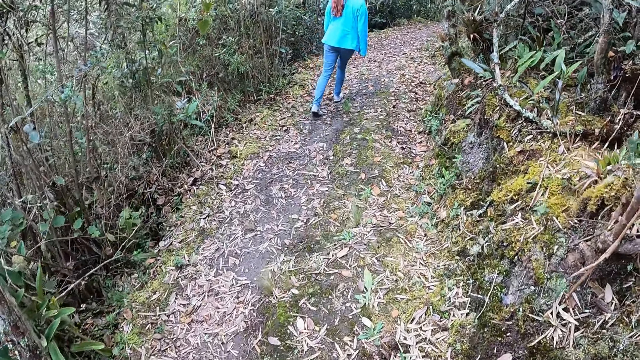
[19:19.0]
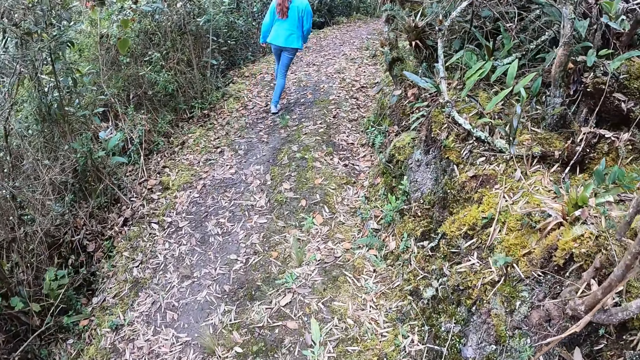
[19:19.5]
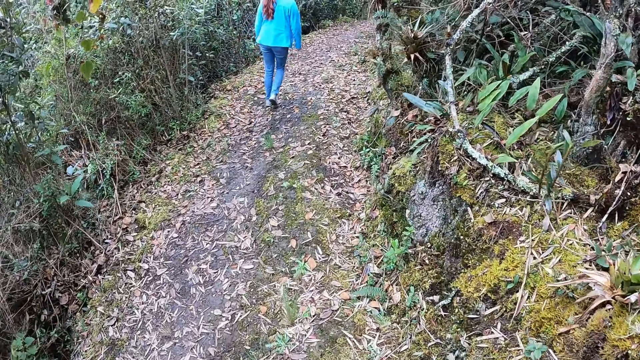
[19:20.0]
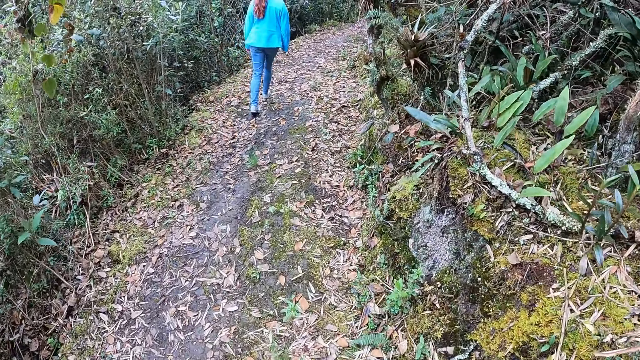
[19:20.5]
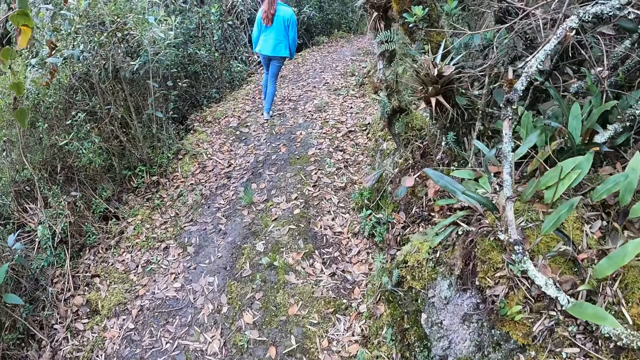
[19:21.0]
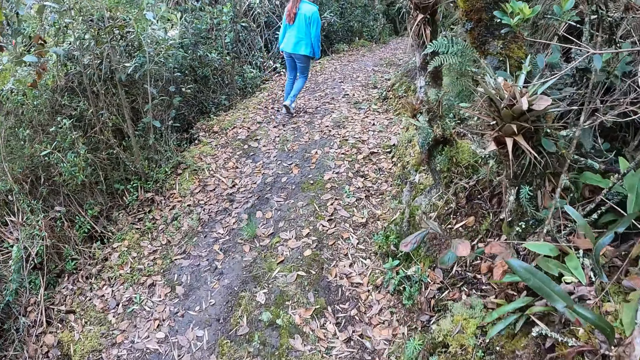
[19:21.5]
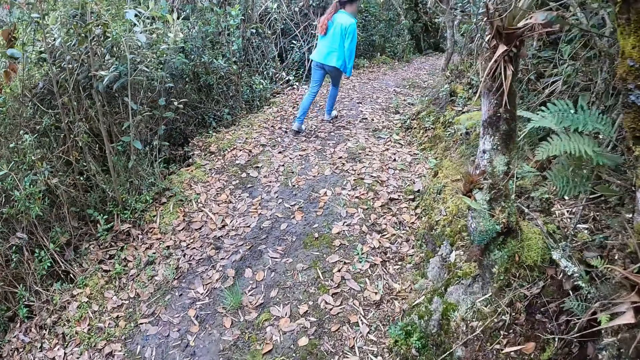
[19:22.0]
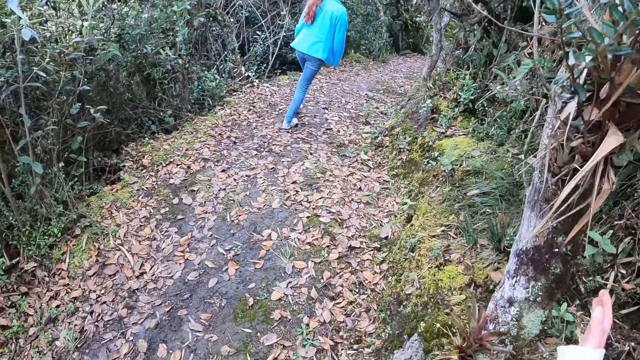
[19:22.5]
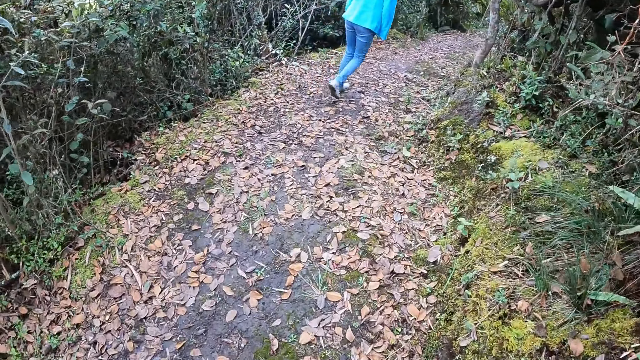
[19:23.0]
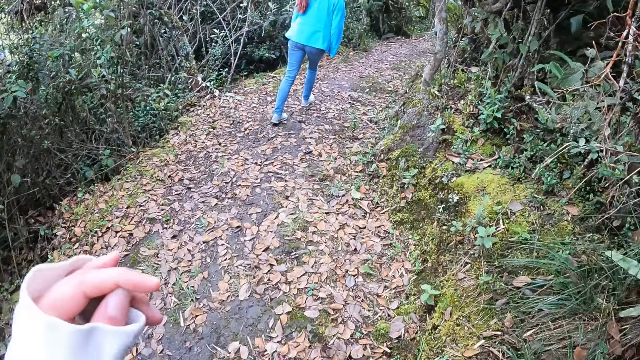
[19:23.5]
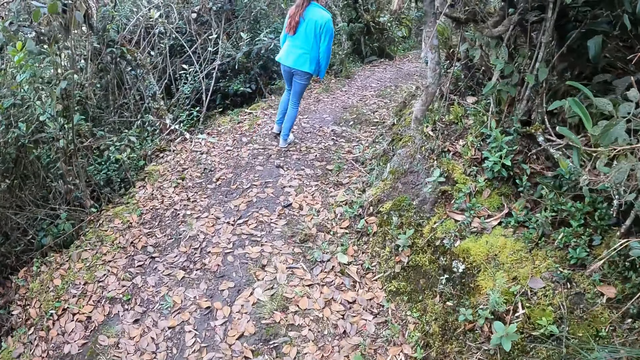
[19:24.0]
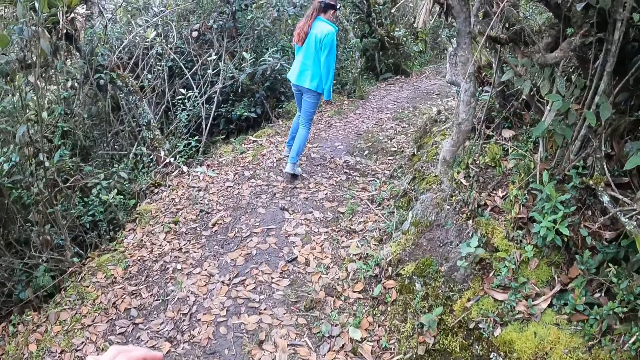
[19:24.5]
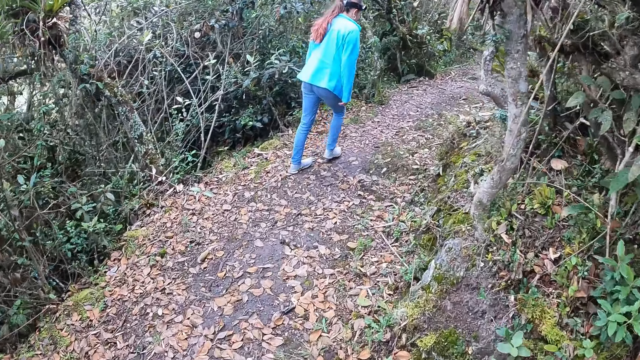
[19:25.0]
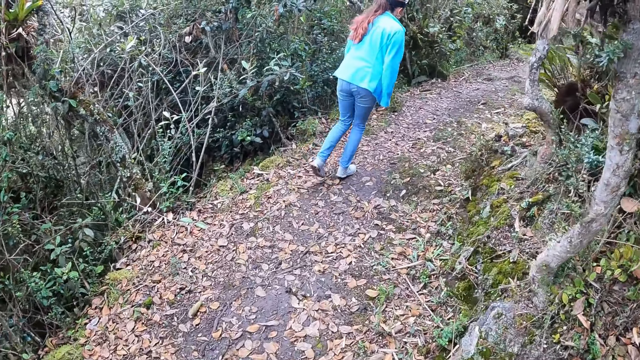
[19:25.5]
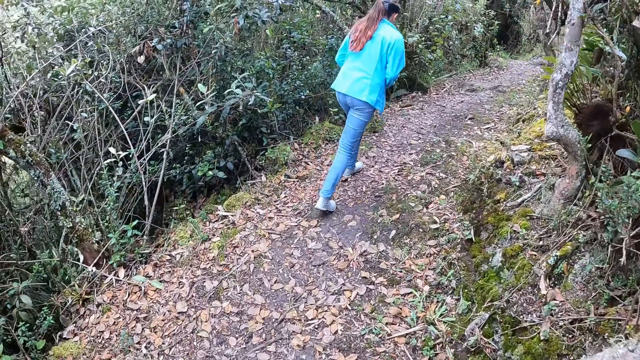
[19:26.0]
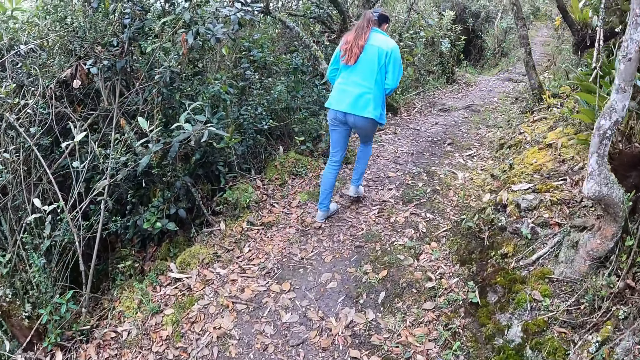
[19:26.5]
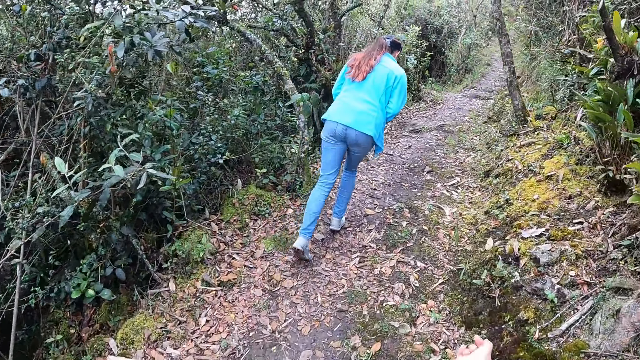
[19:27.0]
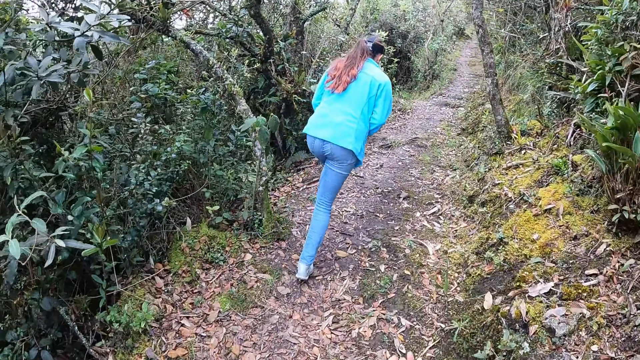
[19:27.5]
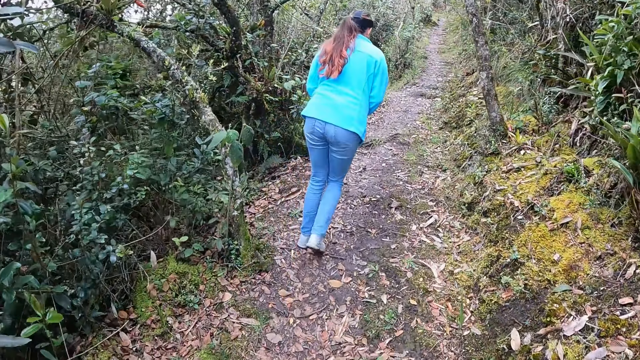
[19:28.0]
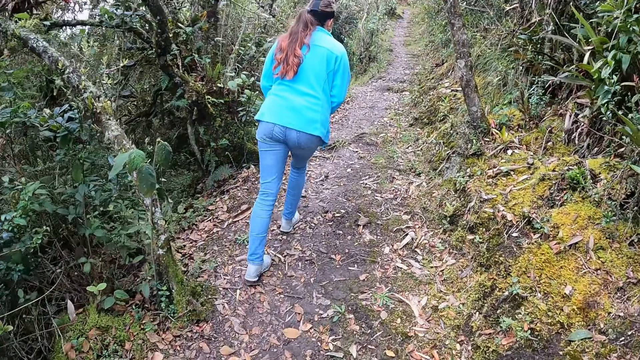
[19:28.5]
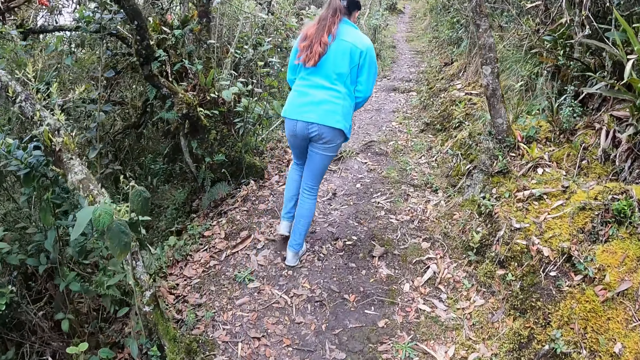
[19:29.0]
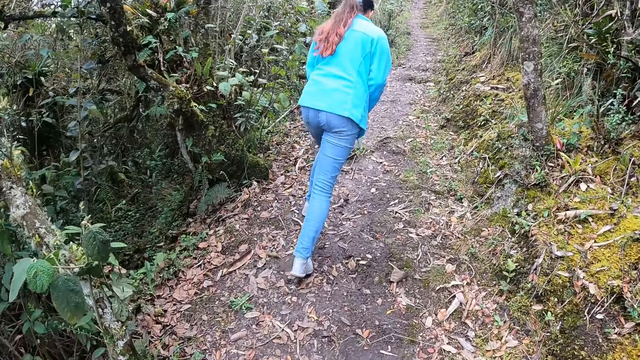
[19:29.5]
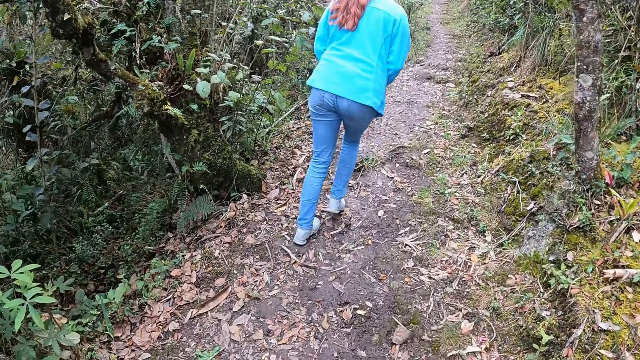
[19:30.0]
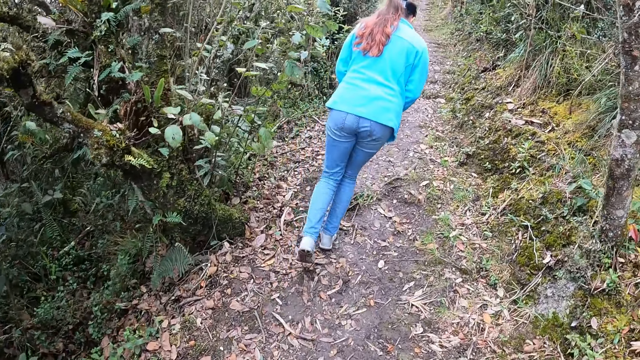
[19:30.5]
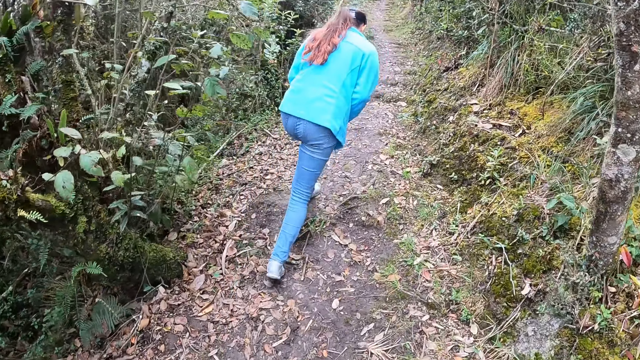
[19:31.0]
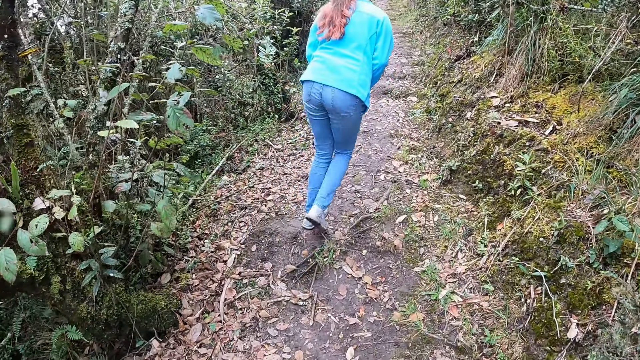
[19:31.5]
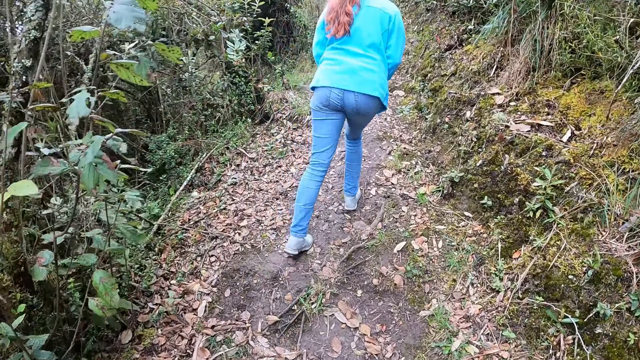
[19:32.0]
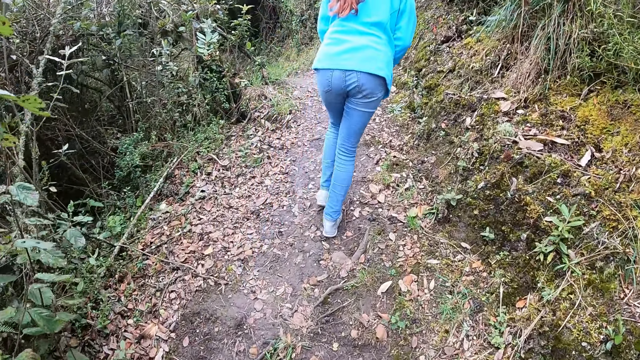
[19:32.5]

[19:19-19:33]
The camera wearer touches a tree with her right hand. She raises her right hand. She raises her left hand. A person walks in the forest. The camera wearer raises her left hand. She raises her right hand. The person walks in the forest. The camera wearer raises her right hand. The person walks in the forest. The camera wearer raises her right hand. The person walks in the forest.

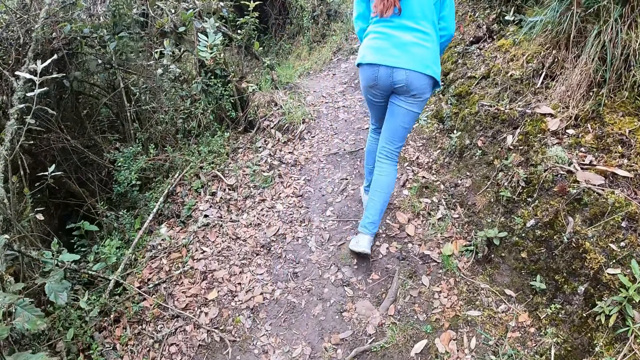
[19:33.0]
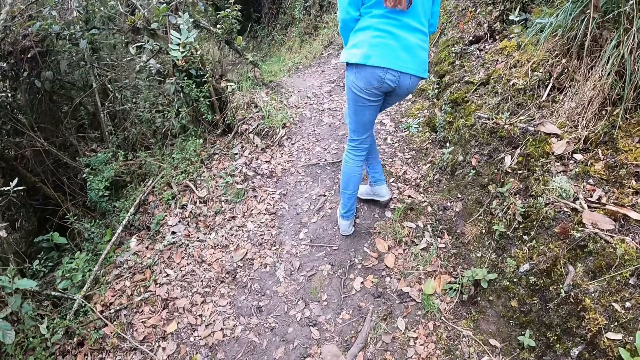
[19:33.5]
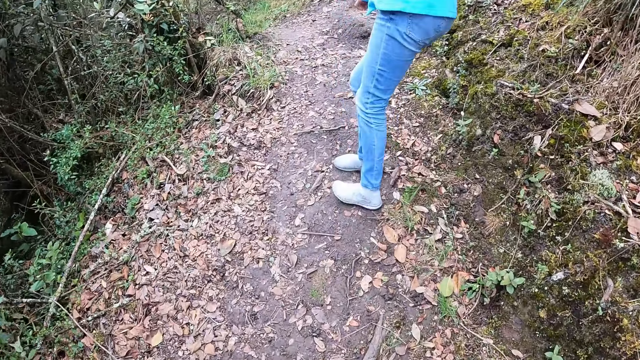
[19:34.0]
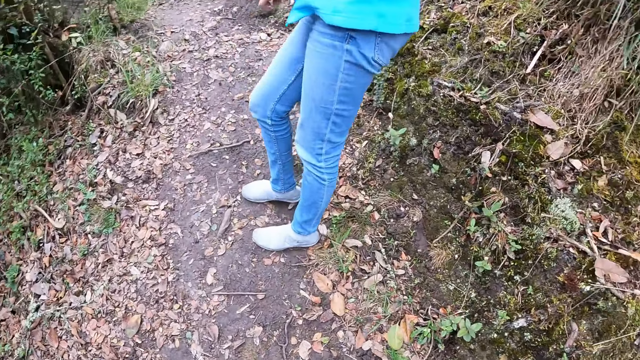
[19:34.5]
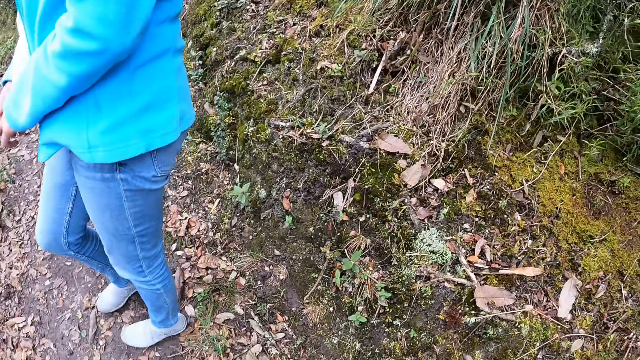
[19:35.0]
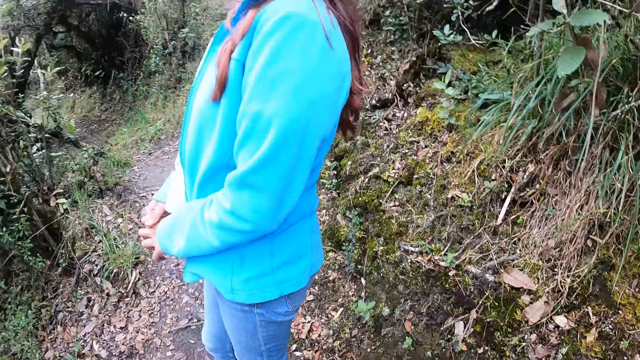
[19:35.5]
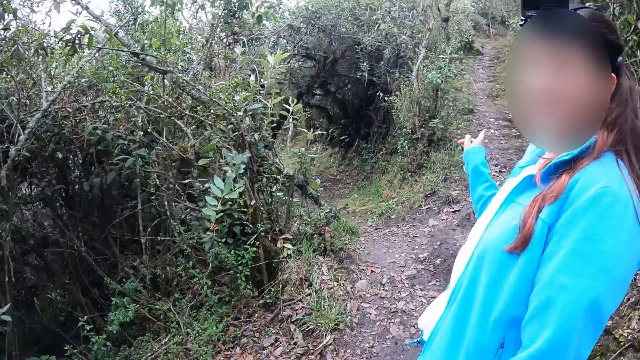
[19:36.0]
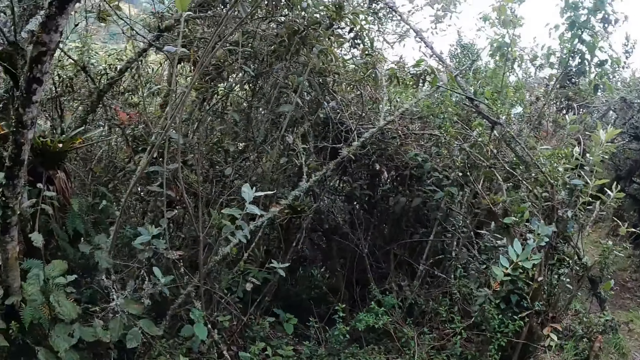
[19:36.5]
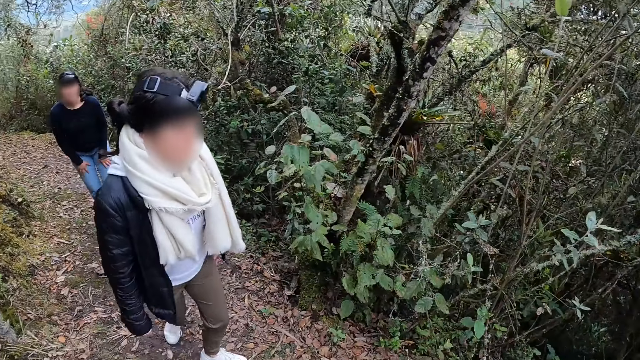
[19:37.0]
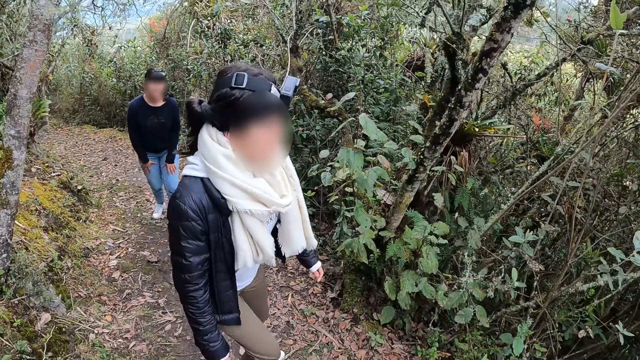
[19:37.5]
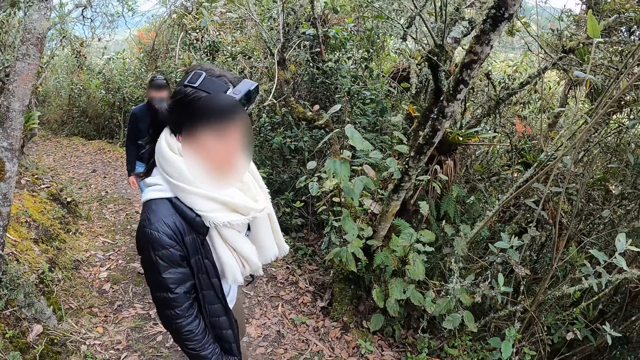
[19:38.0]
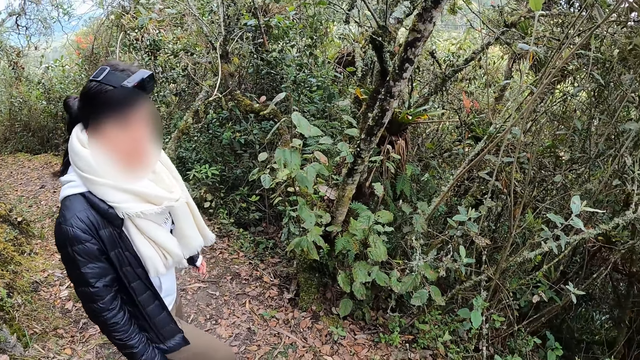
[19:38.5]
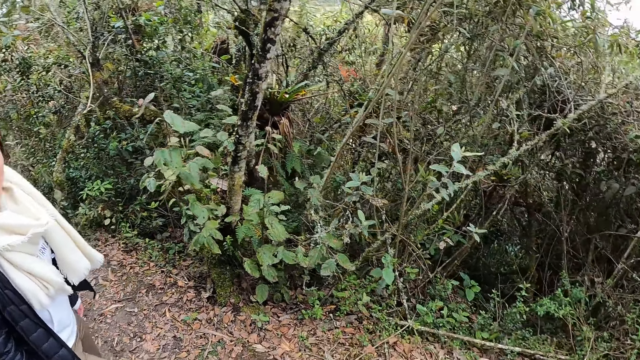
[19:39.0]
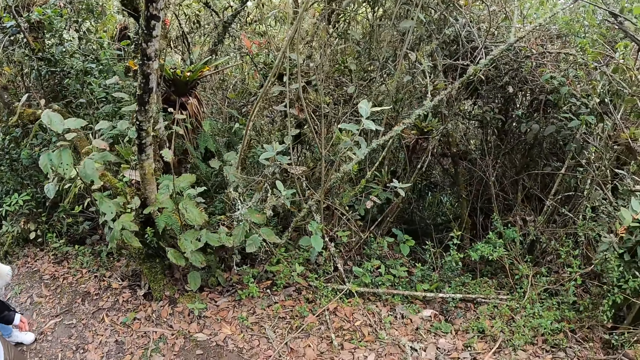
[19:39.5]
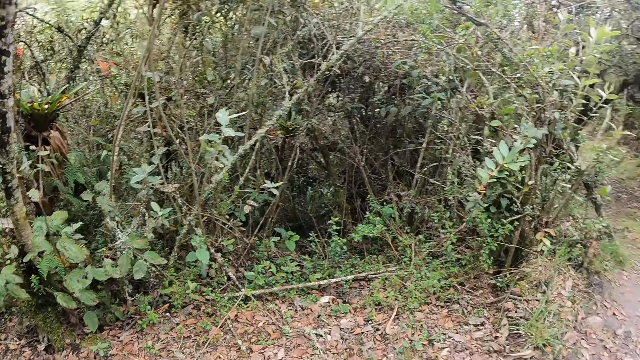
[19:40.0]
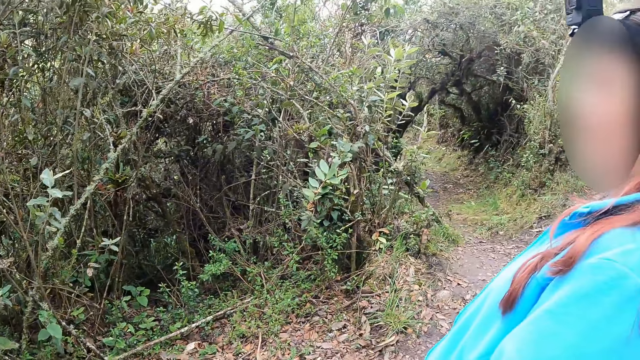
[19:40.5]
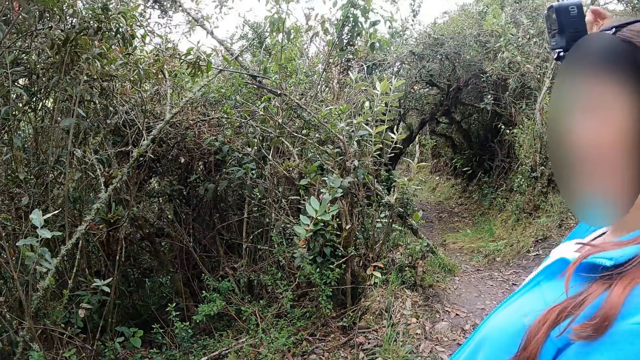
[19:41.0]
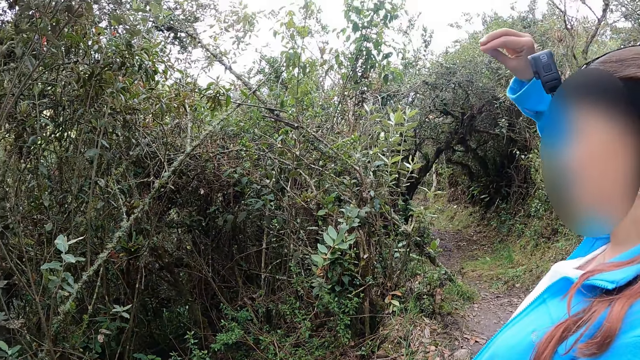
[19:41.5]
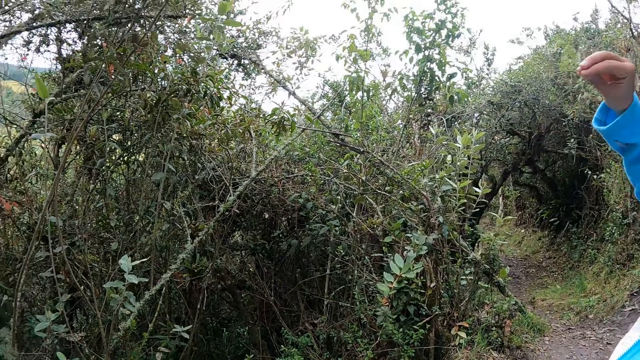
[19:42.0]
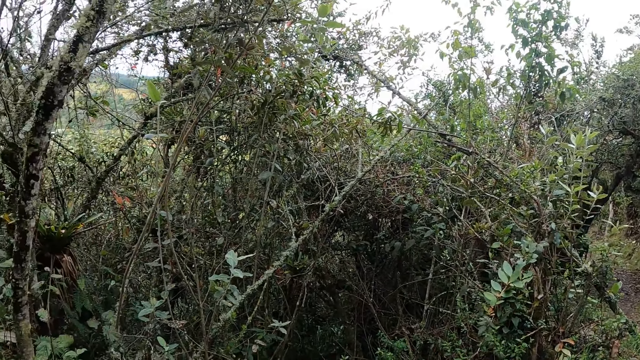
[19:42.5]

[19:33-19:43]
A person stops and gestures with her right hand. The camera wearer looks around. A woman walks up the hill along with another woman. The camera wearer looks around. The person gestures with her hands.
